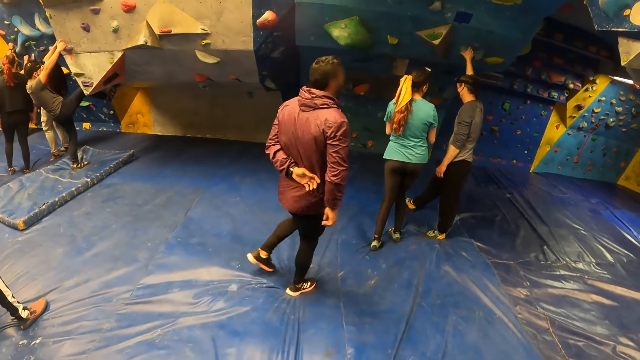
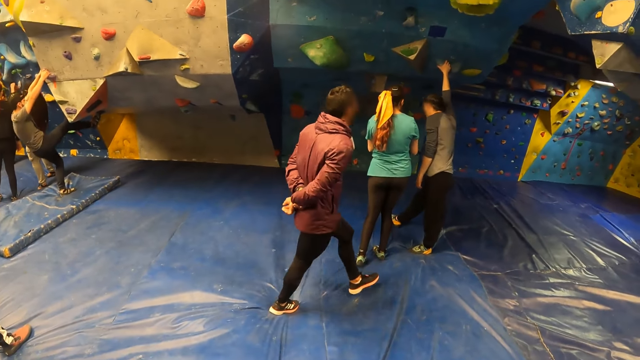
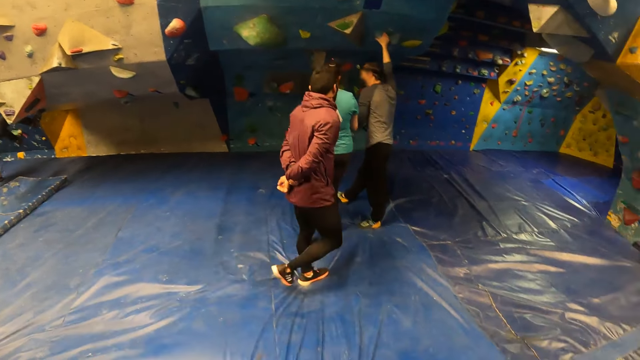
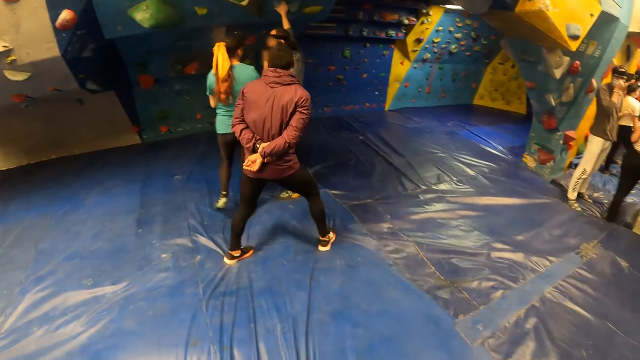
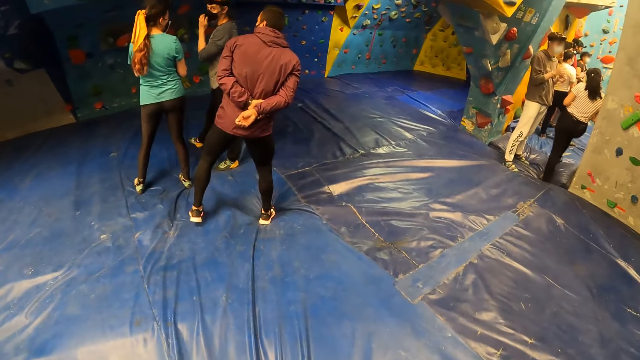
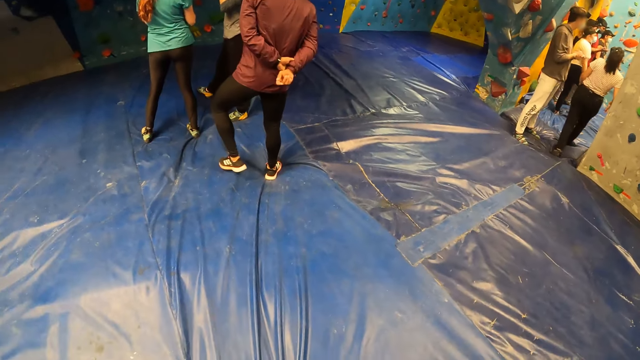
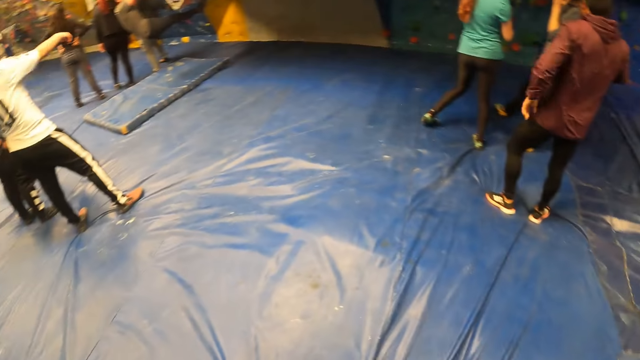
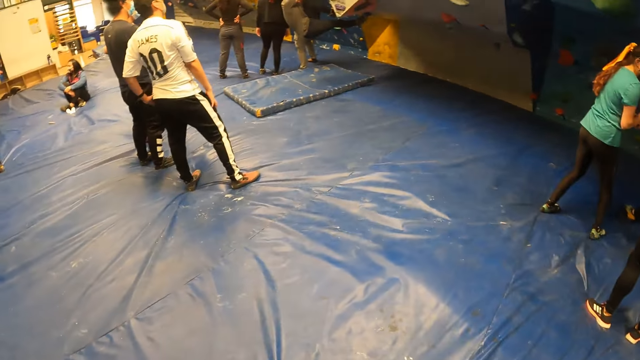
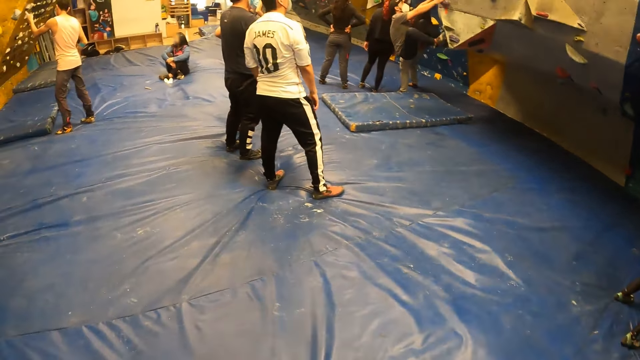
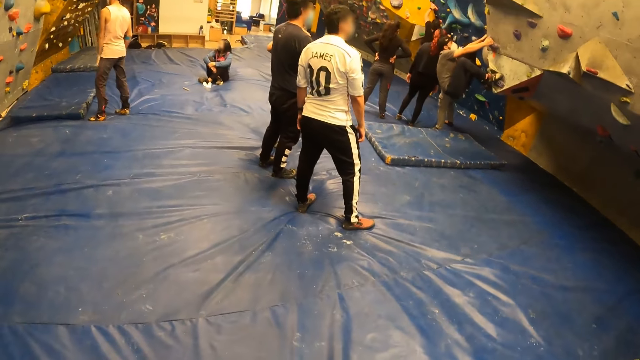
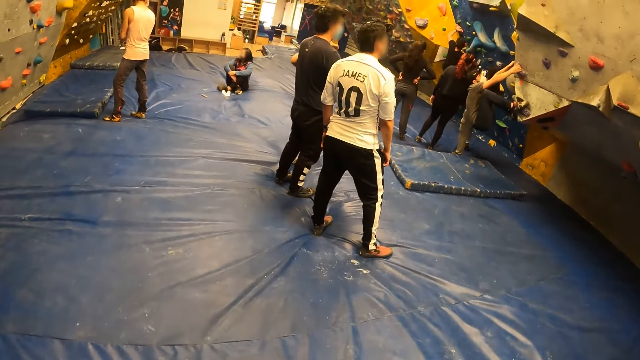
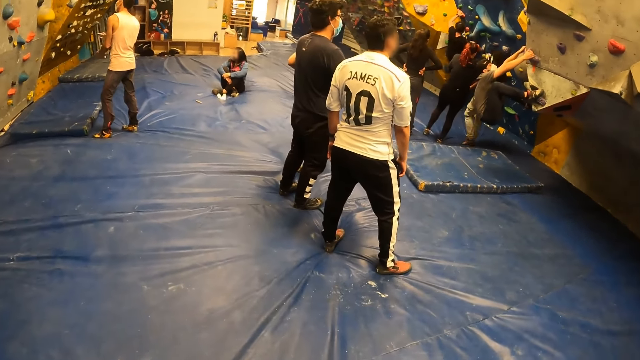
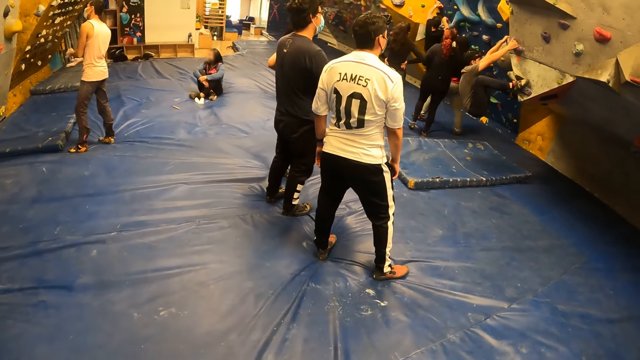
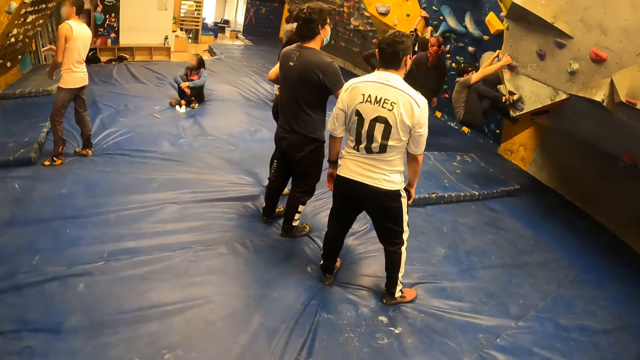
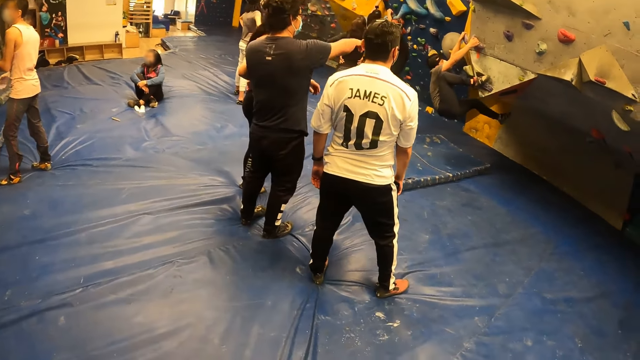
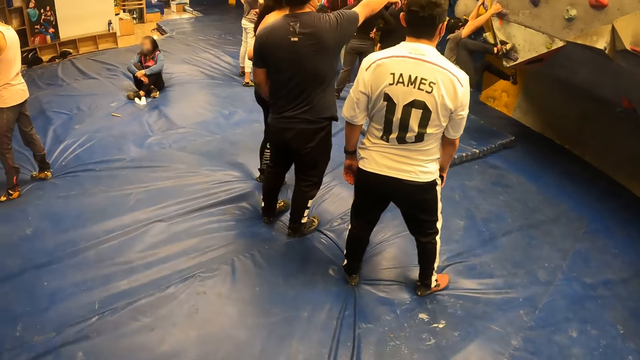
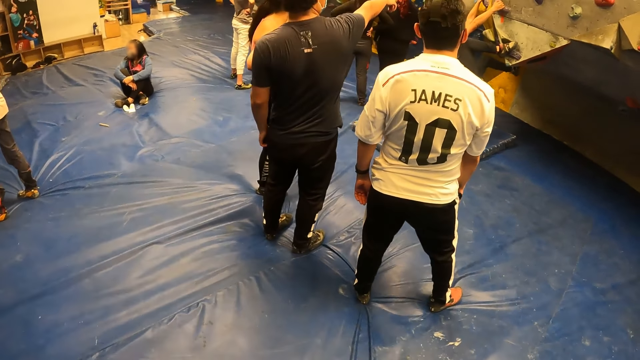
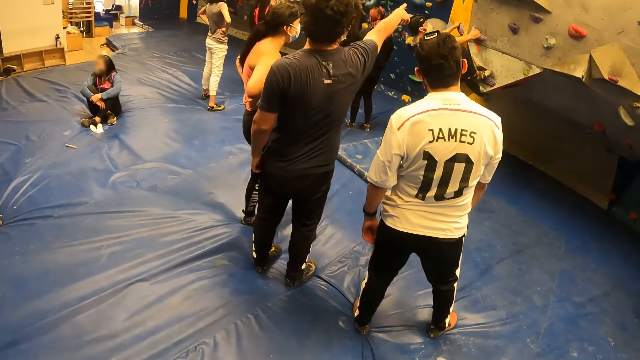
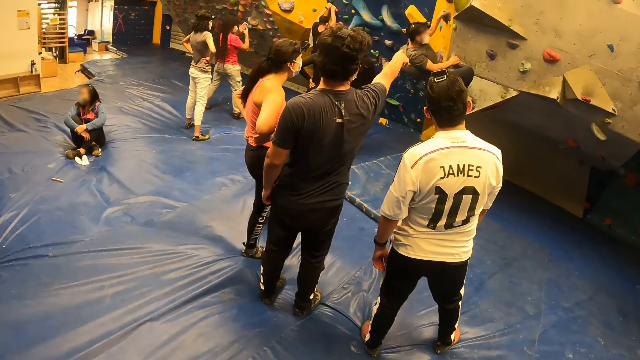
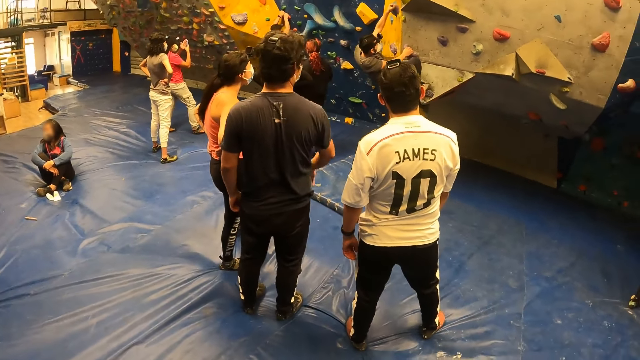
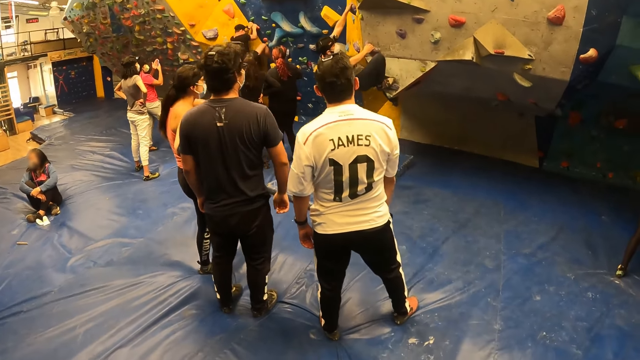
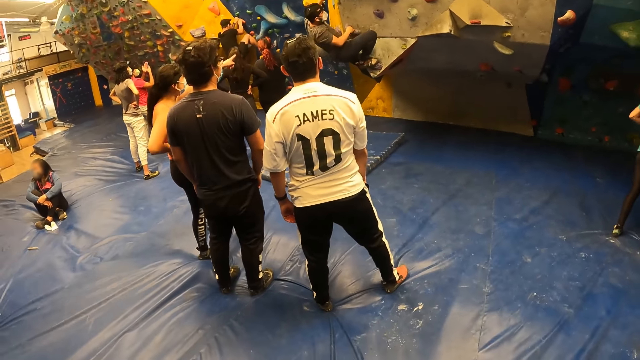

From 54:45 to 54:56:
The camera wearer walks around the wall climb challenge blue mat.

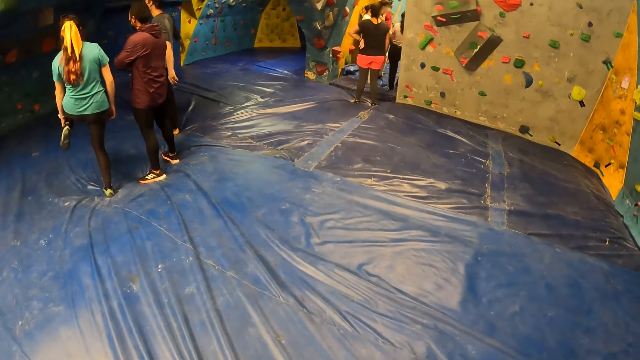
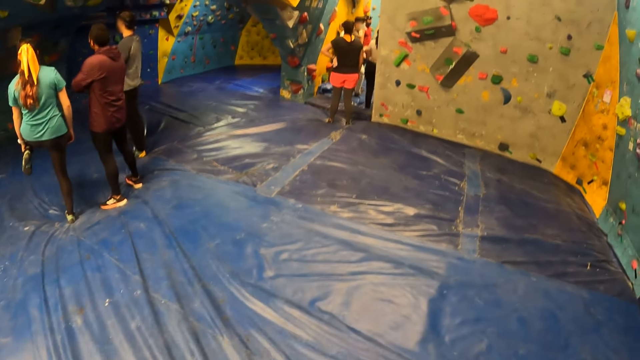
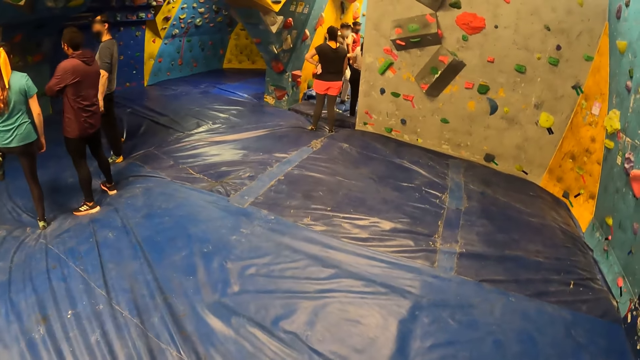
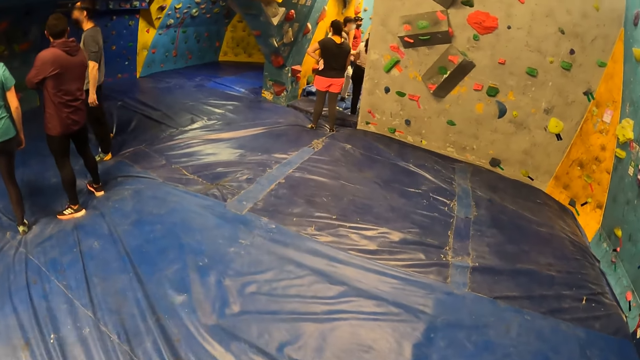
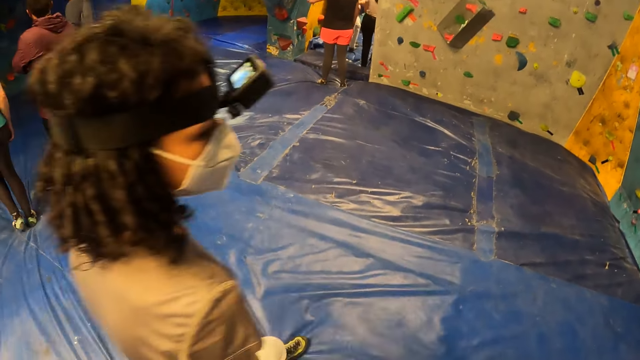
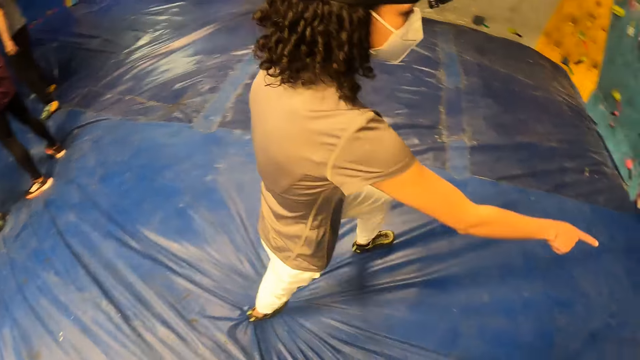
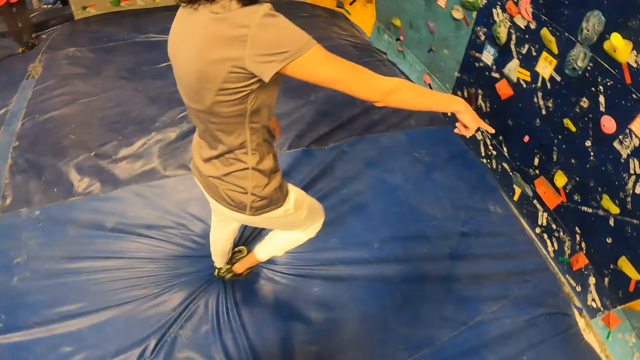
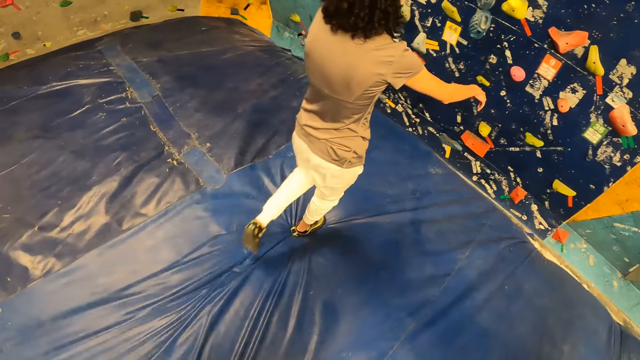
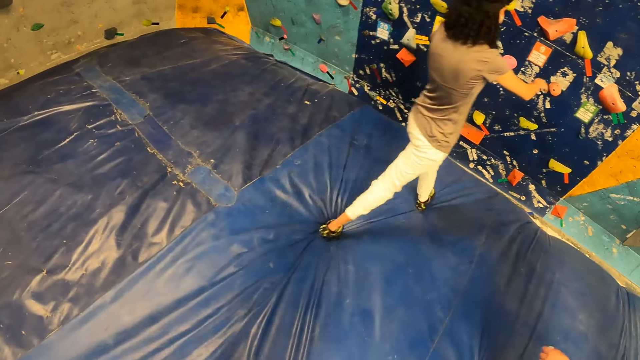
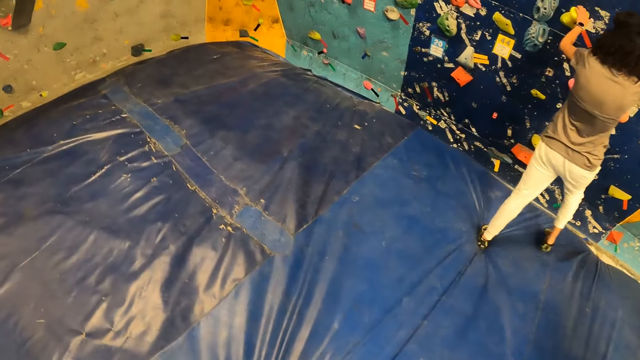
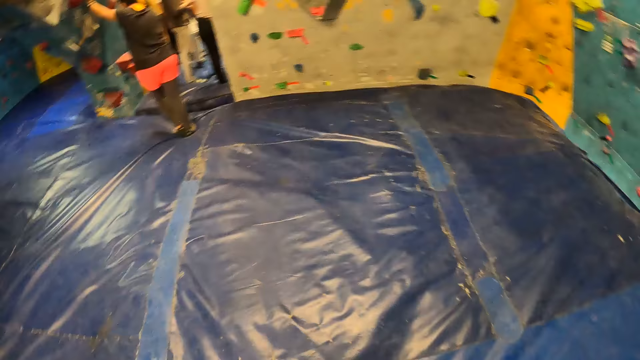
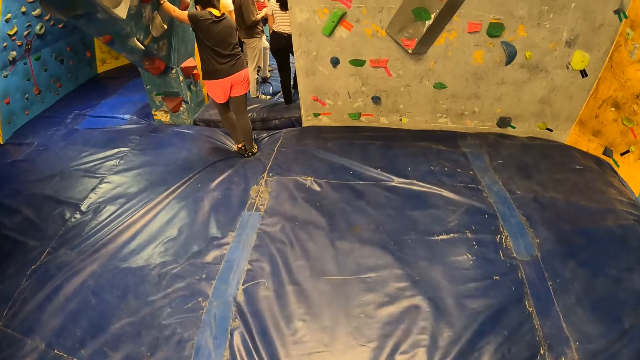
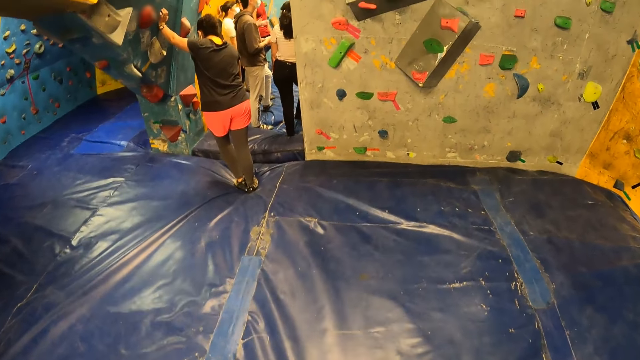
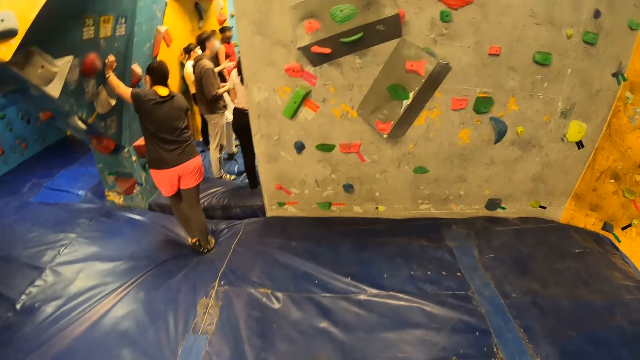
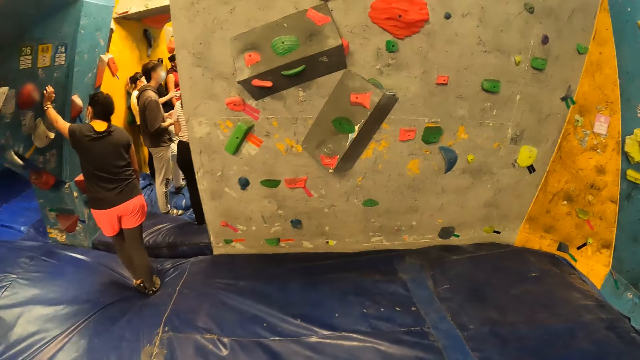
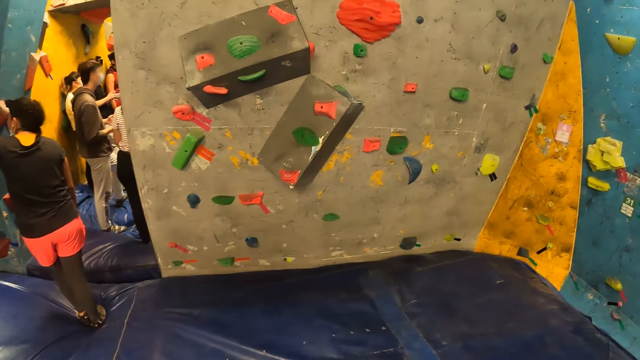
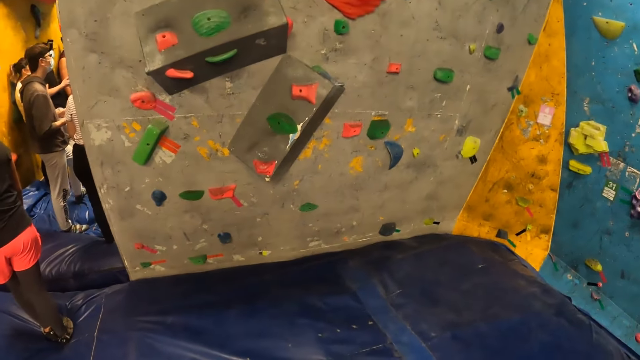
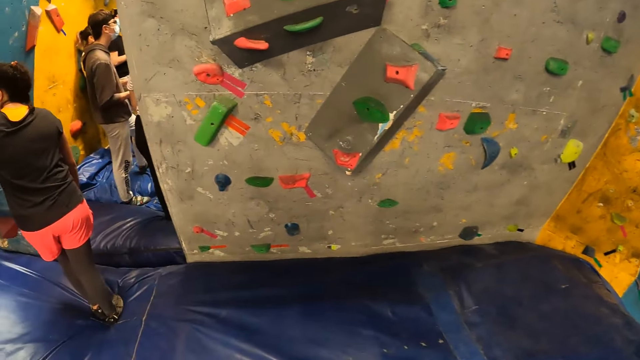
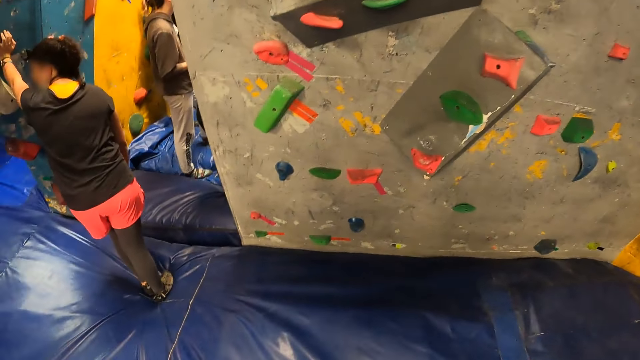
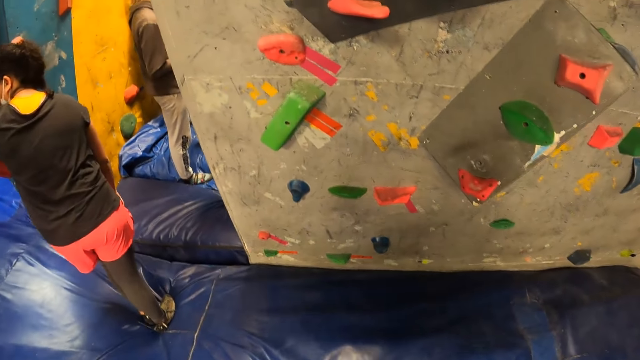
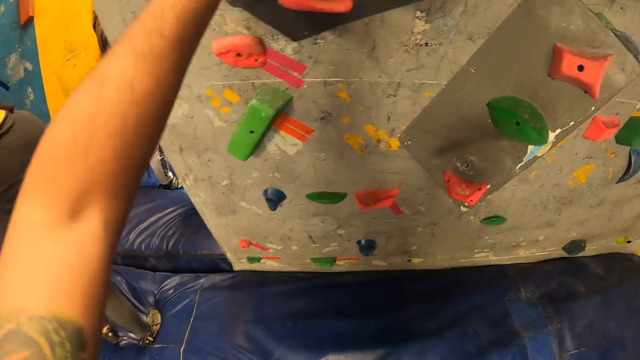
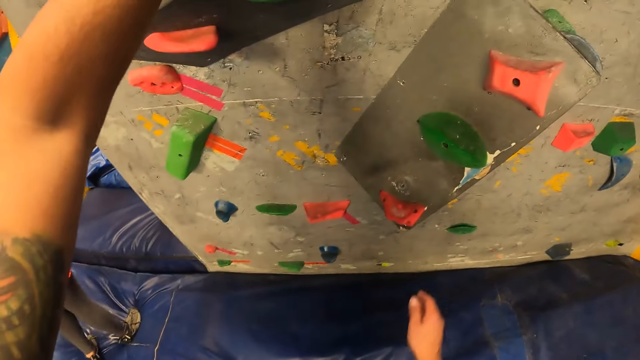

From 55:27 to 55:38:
The camera wearer interacts with a woman. The woman approaches a bouldering wall with rock grips and climbs on the bouldering wall with rock grips. The camera wearer approaches the bouldering wall with rock grips. They climb on the bouldering wall with rock grips.
